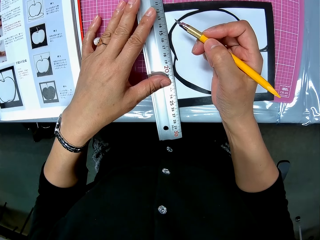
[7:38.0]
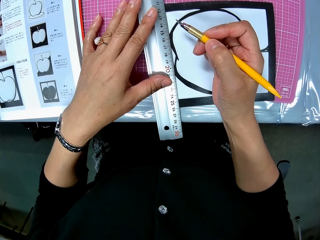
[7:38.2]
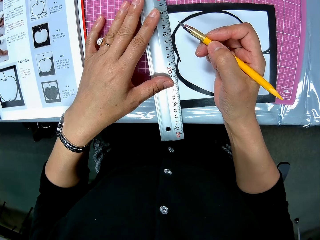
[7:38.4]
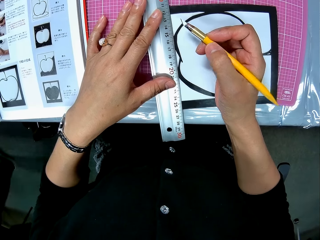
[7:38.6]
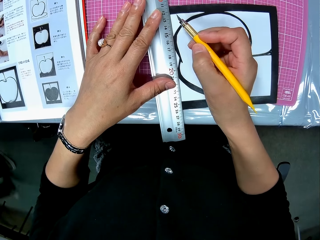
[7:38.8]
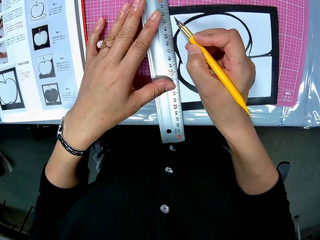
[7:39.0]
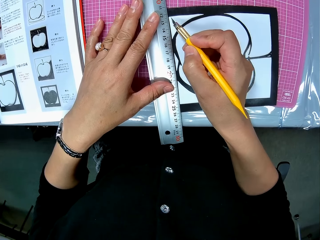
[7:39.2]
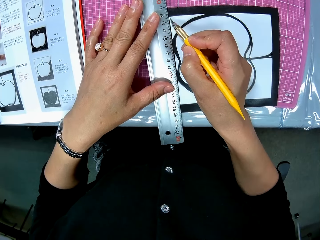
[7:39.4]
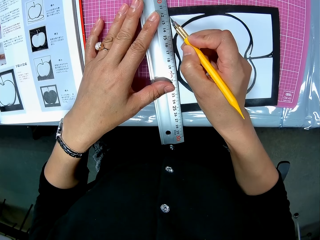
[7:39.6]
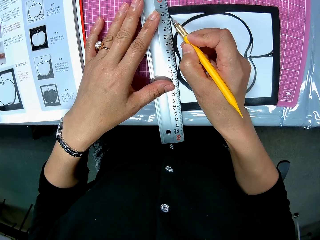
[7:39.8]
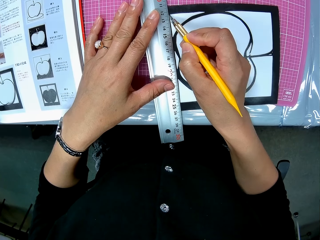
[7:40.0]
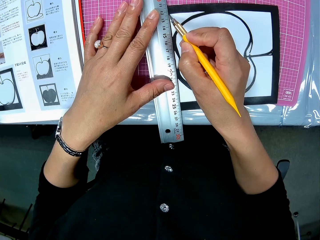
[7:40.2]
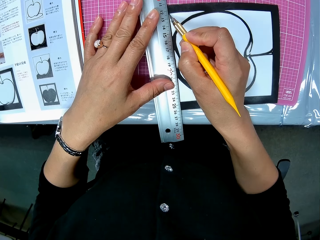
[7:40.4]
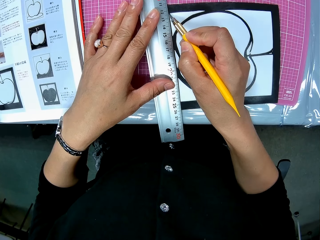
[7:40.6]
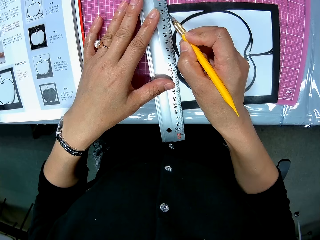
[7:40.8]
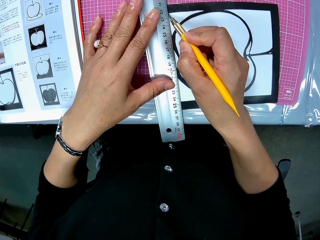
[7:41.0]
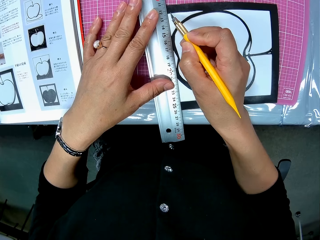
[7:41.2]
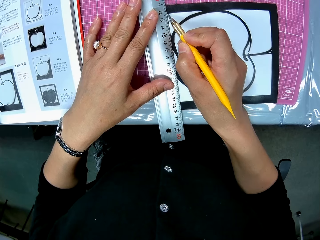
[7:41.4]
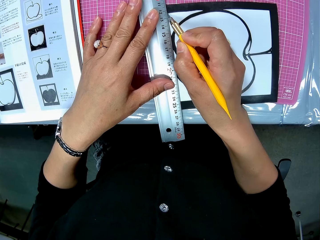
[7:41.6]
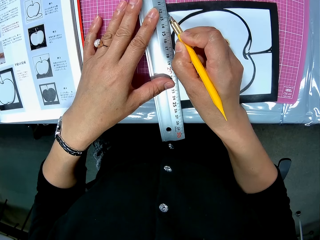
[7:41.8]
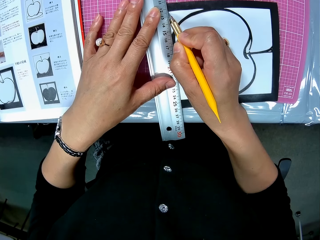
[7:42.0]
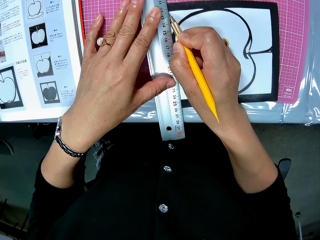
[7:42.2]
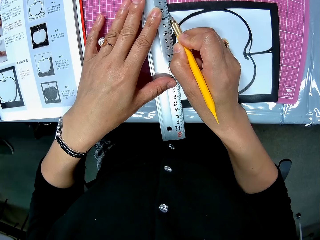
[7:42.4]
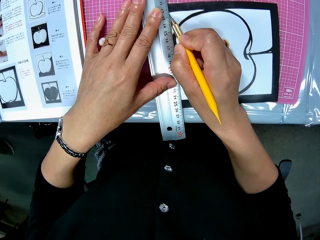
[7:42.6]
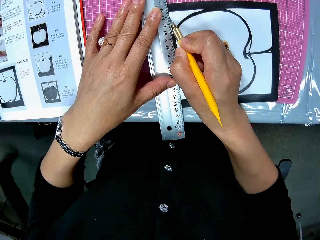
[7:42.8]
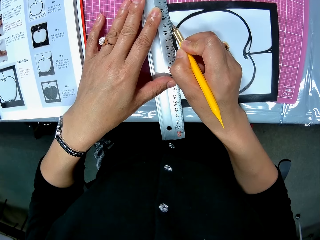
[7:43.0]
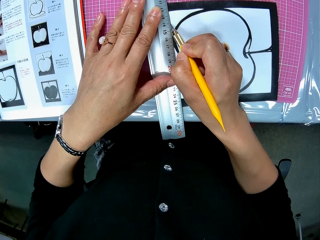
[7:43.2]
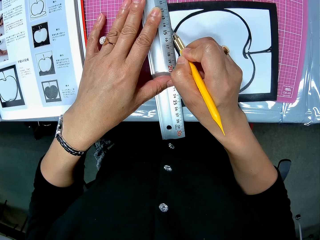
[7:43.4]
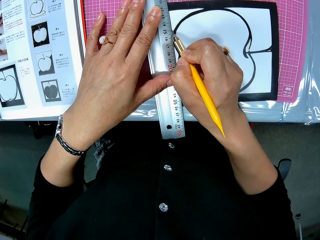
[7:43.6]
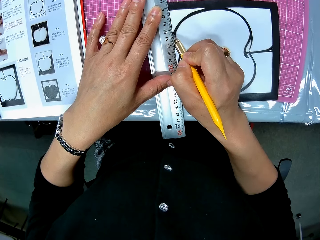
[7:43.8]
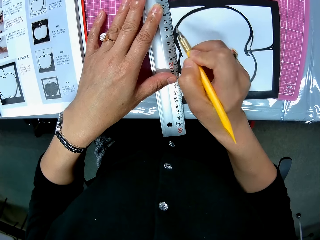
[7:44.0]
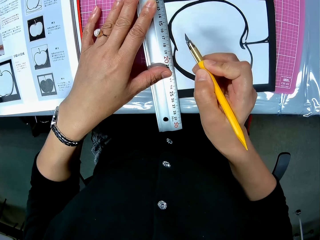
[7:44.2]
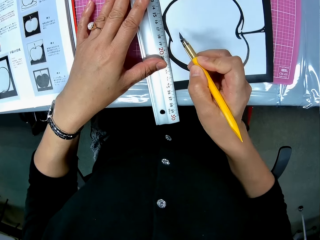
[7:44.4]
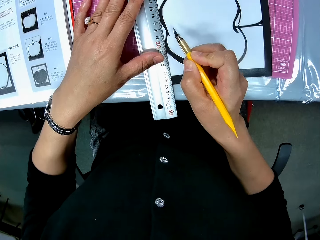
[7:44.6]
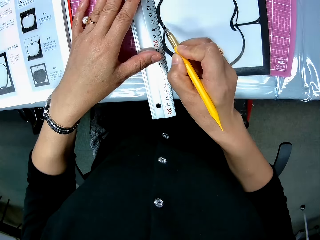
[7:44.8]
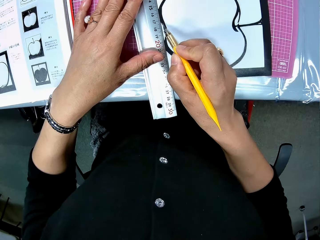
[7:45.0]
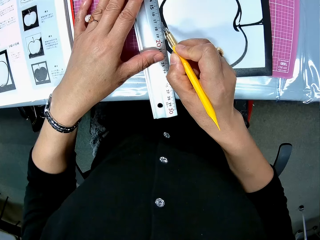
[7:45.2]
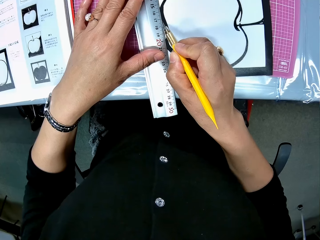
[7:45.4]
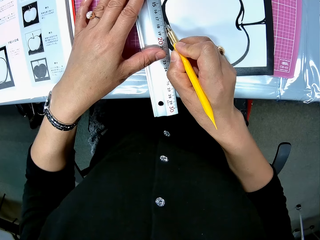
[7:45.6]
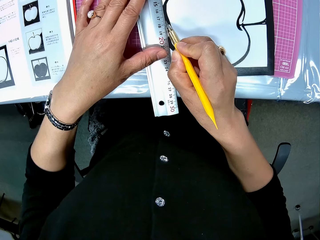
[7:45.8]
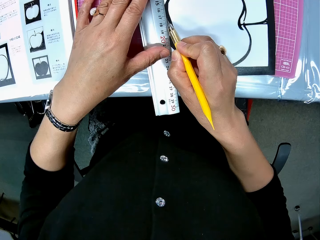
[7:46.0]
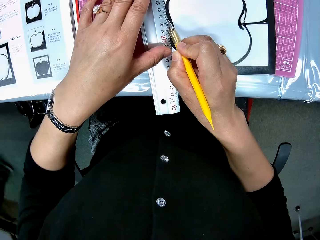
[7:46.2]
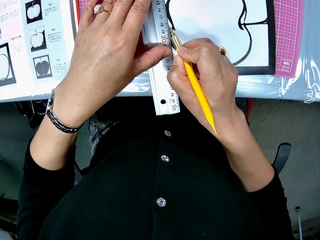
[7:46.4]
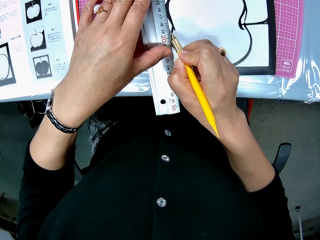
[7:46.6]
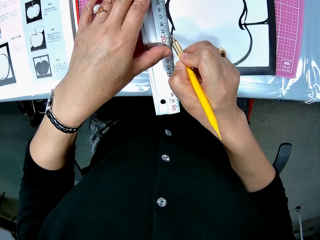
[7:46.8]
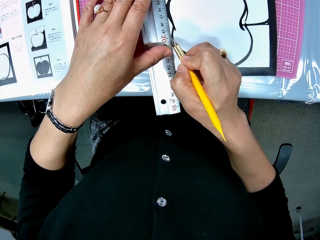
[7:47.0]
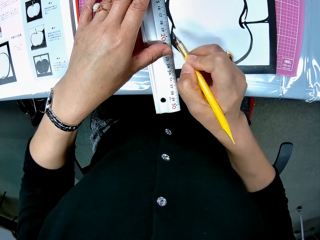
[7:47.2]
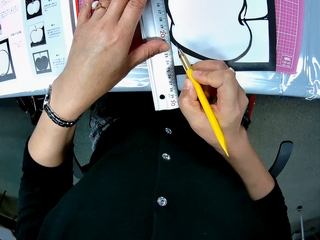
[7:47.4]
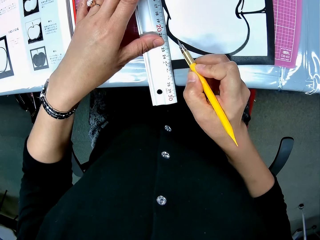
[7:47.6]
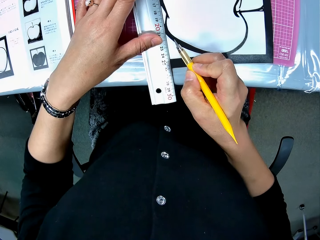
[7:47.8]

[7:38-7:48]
The camera wearer cuts out part of the drawing sheet with the cutter.

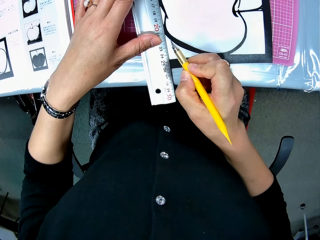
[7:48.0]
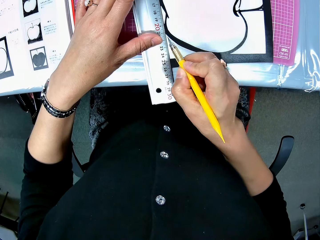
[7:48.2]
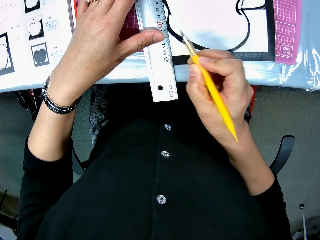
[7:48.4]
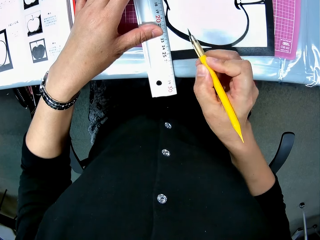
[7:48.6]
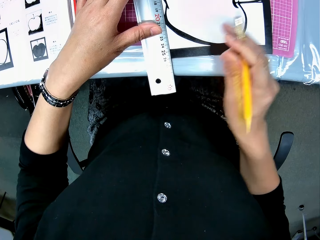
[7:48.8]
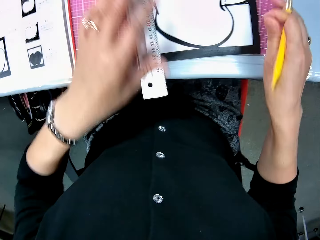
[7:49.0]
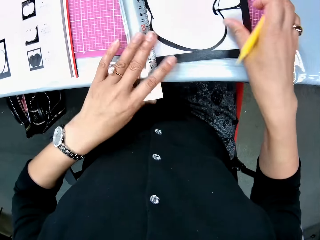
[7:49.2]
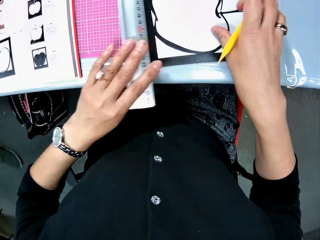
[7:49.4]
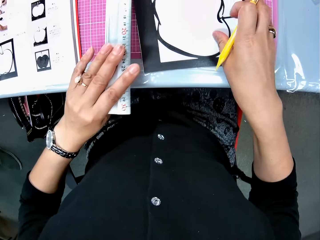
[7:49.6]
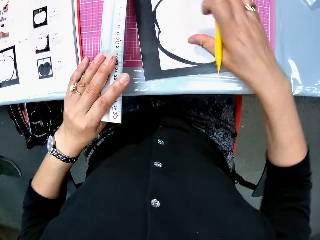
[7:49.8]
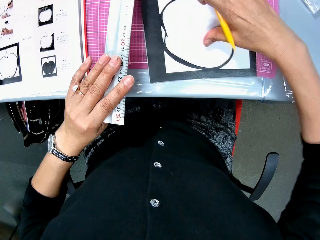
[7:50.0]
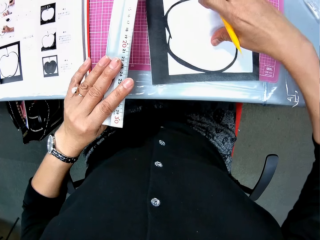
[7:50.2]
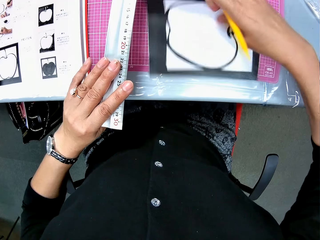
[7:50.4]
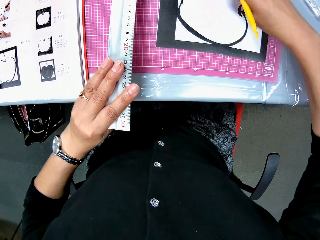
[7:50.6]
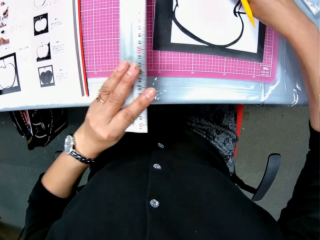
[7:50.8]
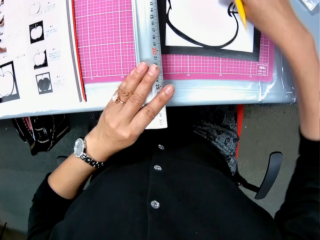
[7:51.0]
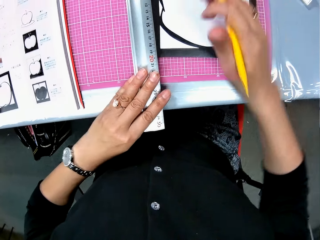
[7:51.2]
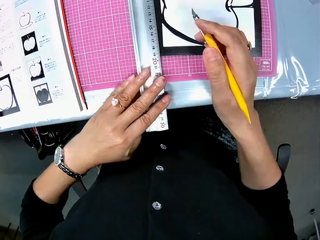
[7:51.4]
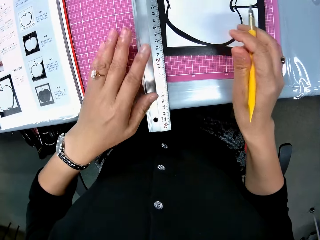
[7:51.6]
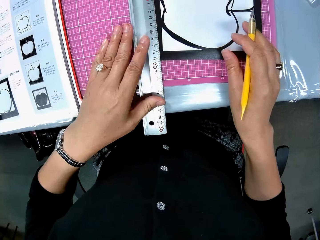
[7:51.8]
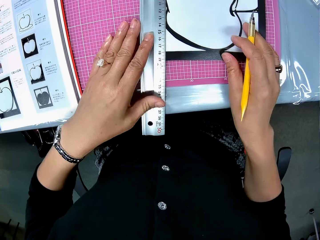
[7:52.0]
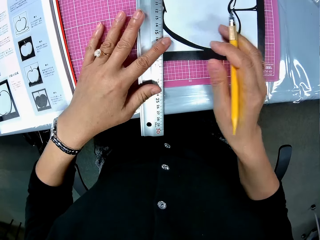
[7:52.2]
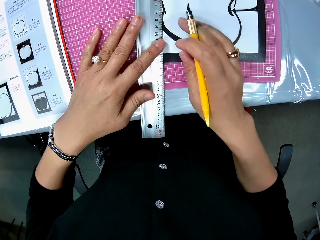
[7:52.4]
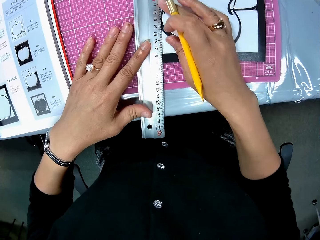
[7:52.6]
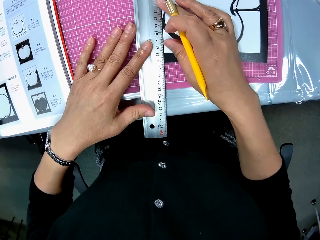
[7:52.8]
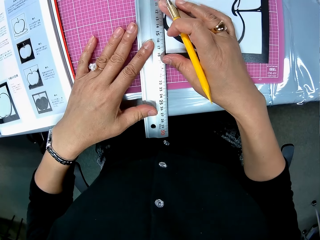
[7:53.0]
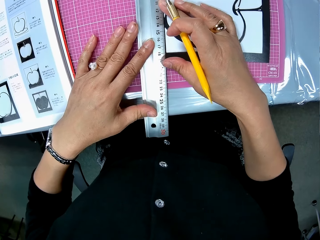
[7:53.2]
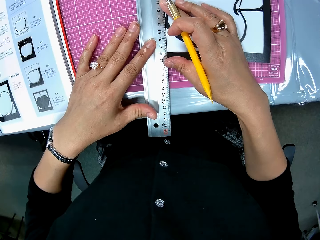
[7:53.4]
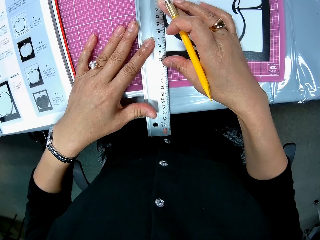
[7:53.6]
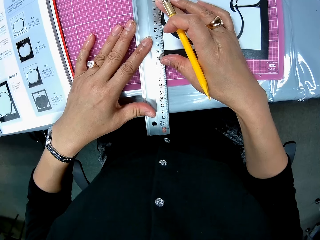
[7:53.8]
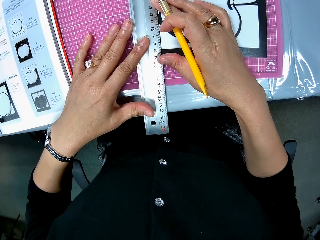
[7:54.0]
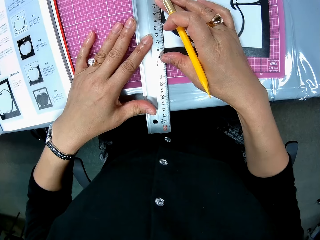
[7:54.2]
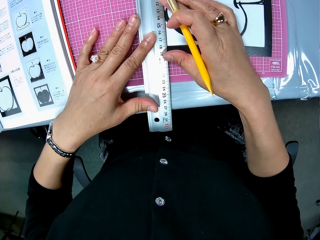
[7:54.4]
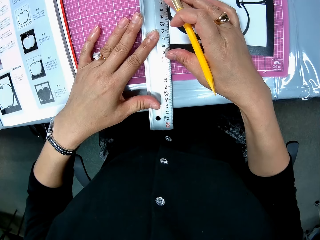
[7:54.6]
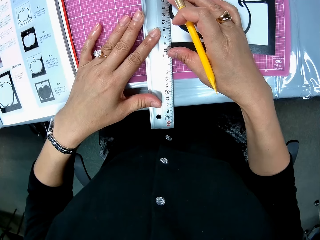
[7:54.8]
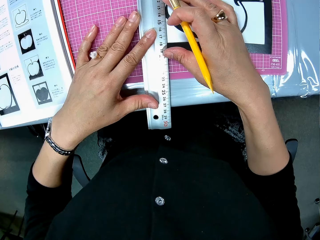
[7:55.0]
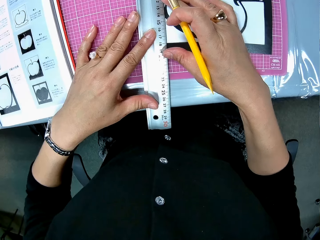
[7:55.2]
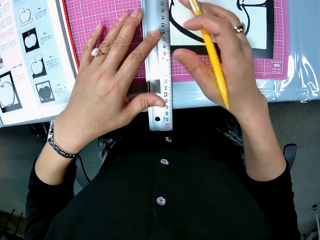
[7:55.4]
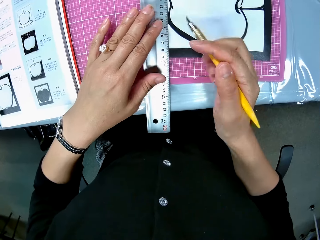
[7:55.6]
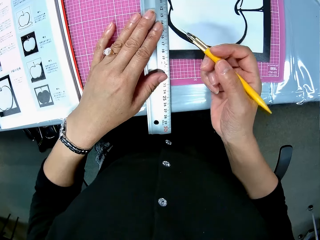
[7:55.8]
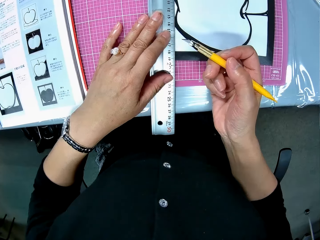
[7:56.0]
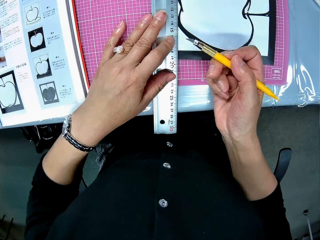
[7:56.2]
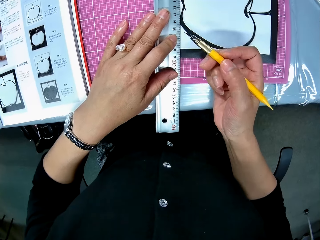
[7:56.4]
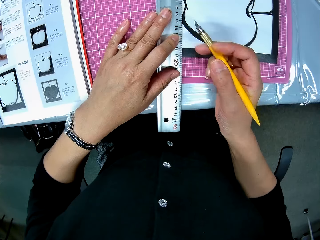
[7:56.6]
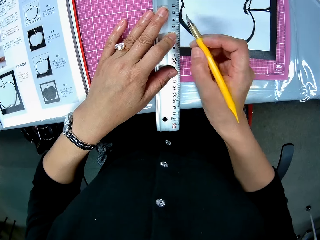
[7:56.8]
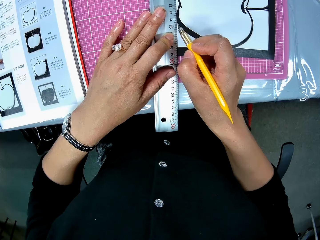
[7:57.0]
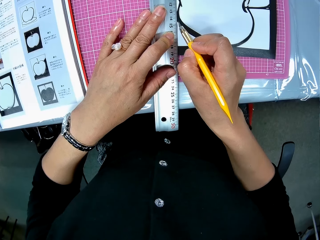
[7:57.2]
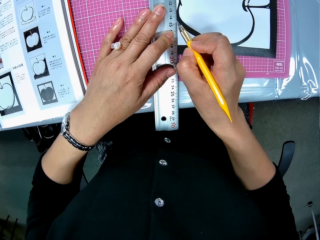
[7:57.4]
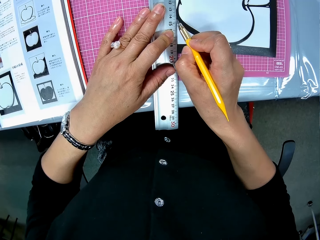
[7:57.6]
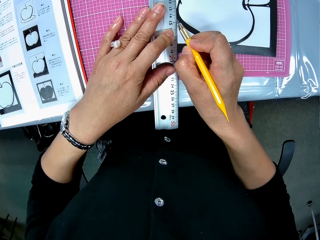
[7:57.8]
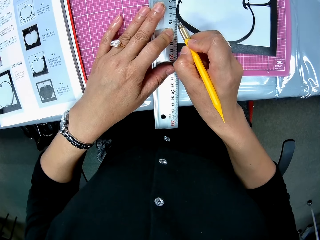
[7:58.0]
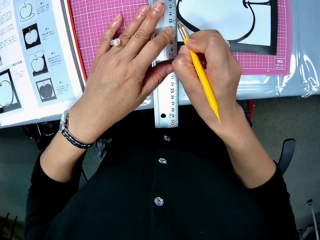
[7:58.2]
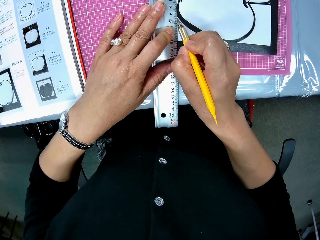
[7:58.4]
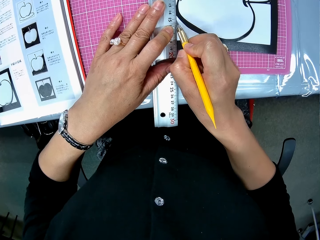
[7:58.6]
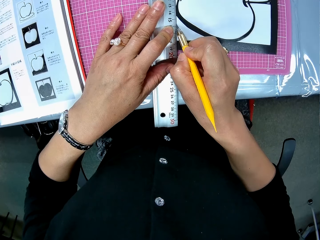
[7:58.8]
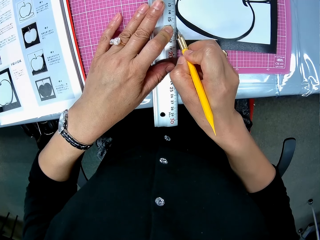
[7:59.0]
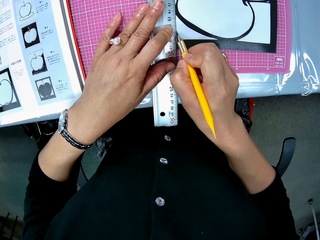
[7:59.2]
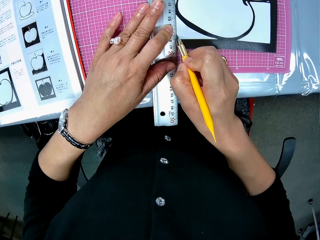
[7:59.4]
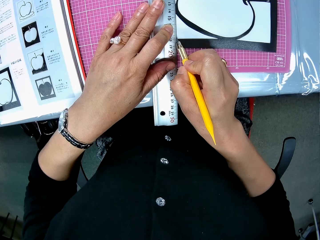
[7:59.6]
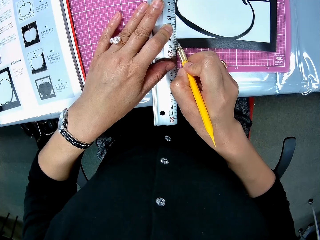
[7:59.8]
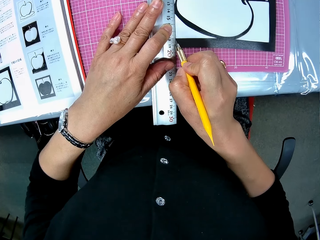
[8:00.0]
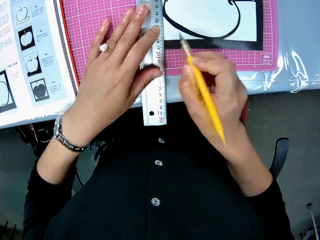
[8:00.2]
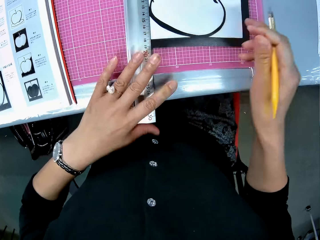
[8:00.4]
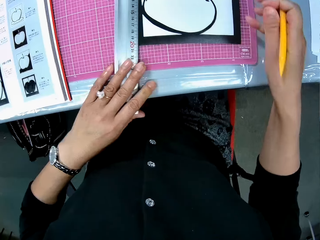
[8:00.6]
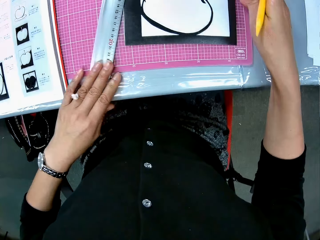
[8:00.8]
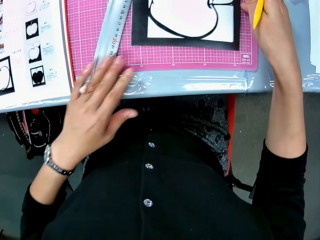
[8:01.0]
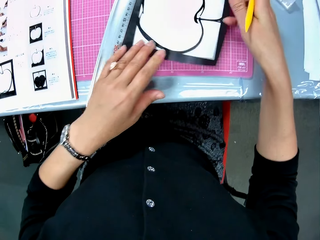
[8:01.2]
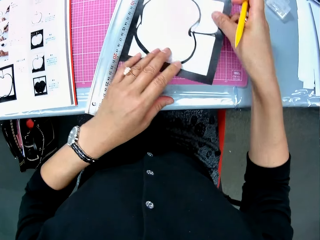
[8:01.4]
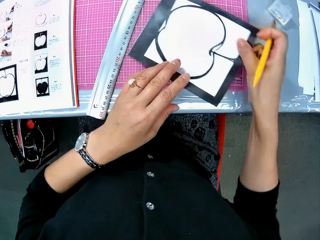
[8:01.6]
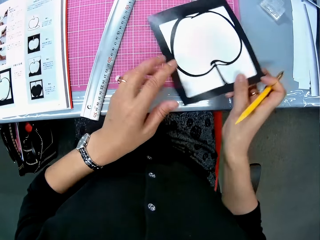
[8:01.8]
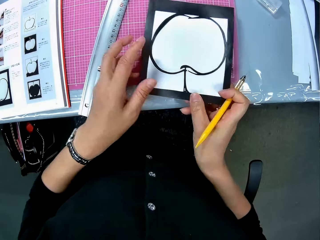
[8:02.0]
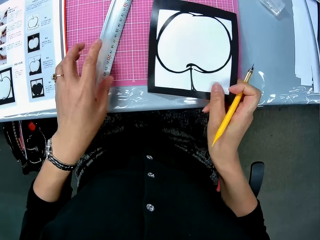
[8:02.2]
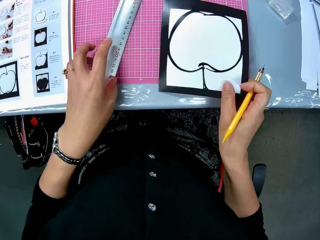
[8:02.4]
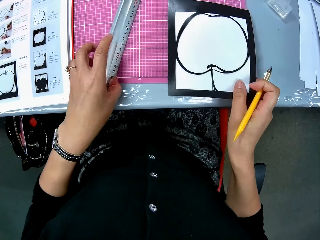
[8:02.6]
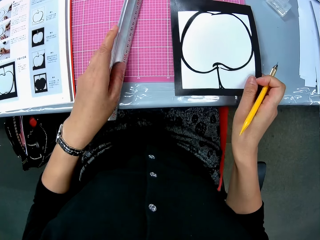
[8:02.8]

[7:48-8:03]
The camera wearer lifts the ruler on the drawing book on the table. She slightly shifts the drawing sheet or craft paper on the table. She places the ruler on the drawing book on the table. She measures the craft paper. She cuts out part of the drawing sheet with the cutter. She moves the ruler on the table. She turns the drawing sheet on the table with her right hand.
